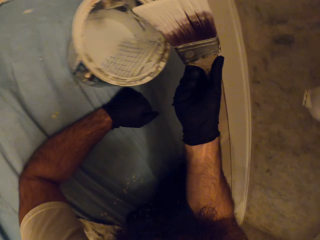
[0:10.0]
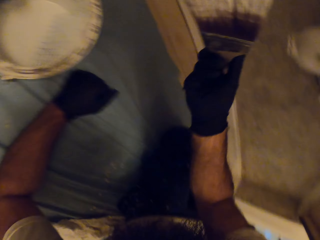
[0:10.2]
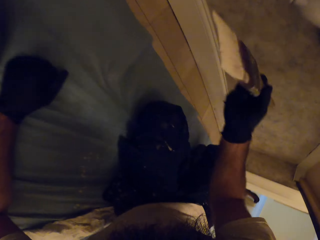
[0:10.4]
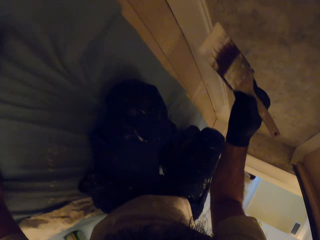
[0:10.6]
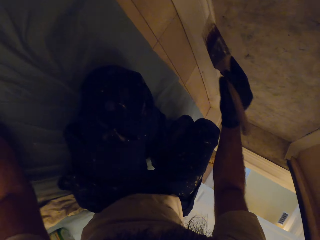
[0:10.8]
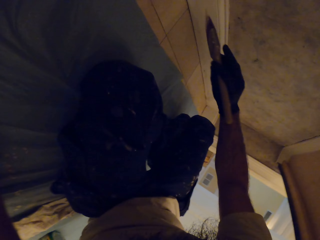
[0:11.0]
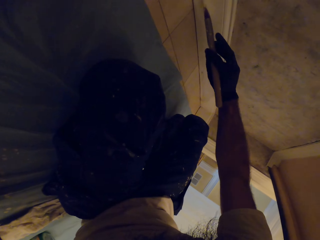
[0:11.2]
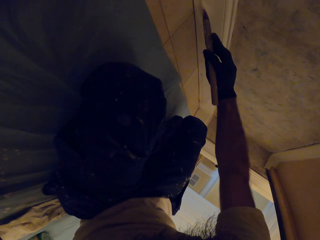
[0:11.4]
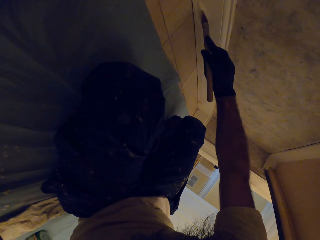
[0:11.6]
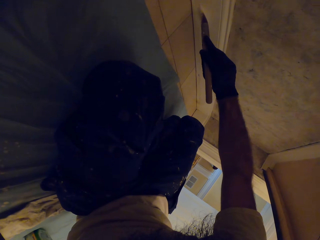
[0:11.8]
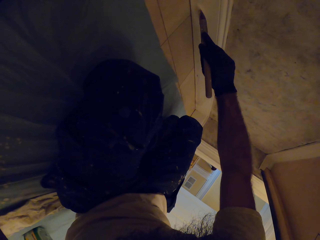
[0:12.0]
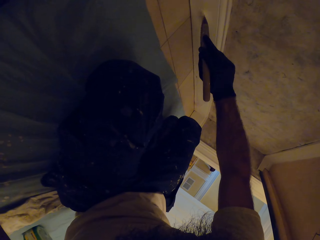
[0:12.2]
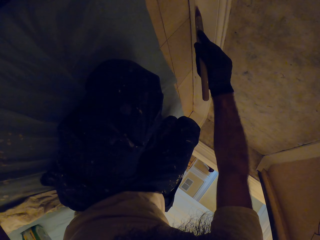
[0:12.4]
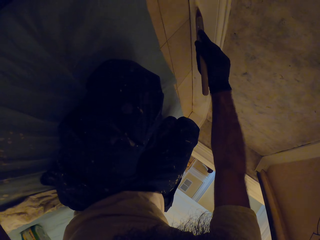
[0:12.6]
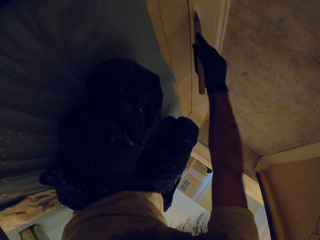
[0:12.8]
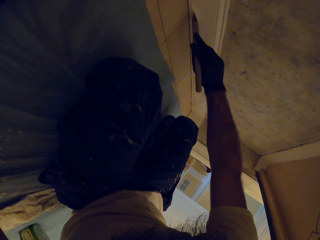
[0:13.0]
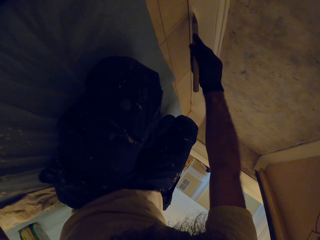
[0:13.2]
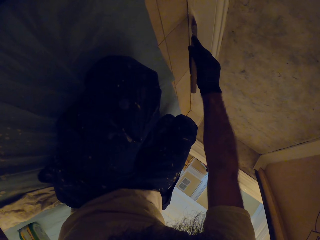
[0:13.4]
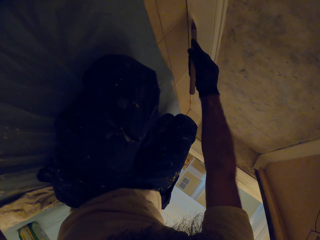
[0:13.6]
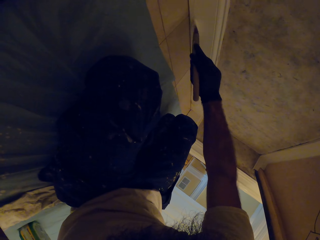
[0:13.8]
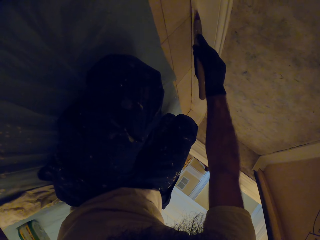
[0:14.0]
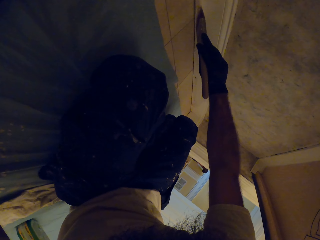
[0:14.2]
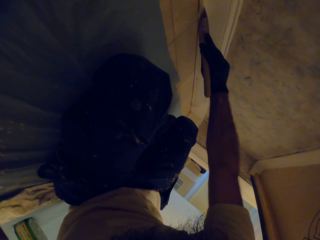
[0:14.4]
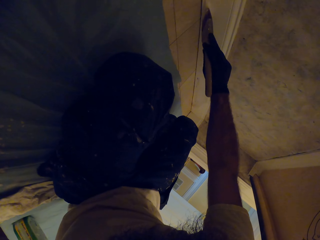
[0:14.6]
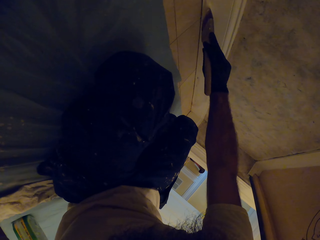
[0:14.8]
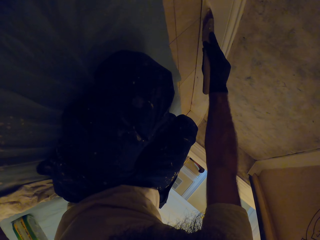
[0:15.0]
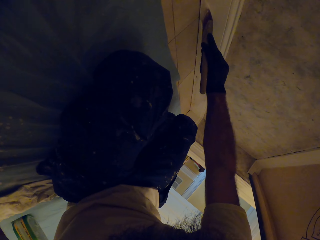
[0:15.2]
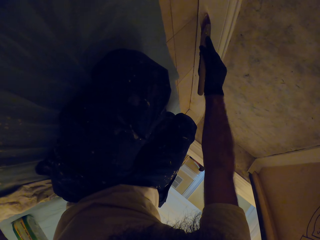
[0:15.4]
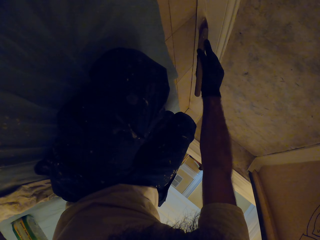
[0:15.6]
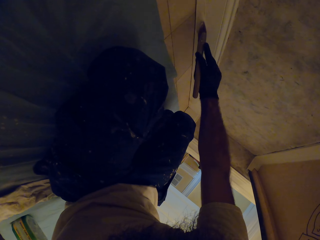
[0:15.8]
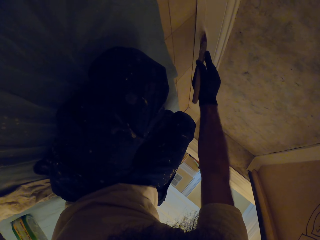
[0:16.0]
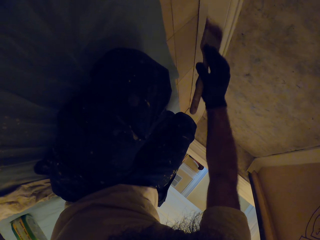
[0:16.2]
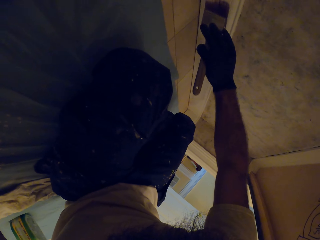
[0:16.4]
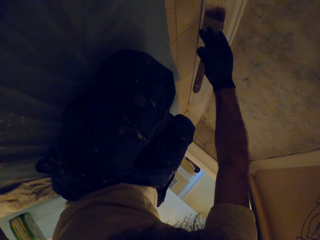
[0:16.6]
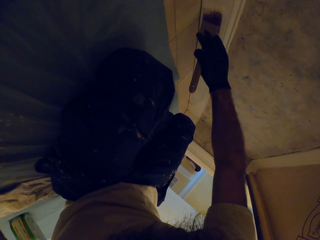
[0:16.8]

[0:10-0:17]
The camera wearer paints the wall with the paint brush in his right hand.

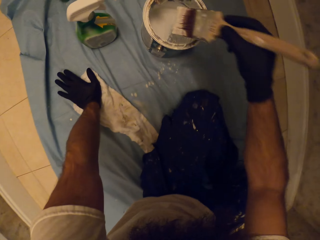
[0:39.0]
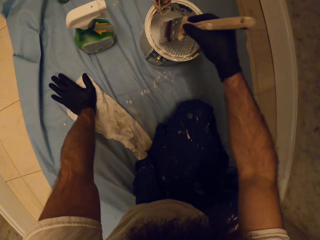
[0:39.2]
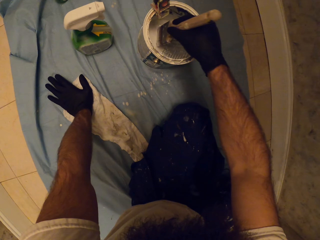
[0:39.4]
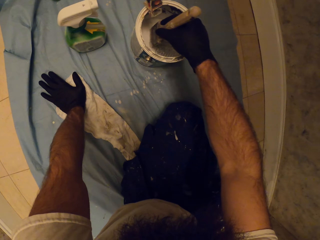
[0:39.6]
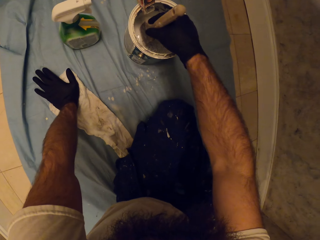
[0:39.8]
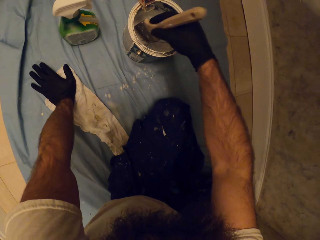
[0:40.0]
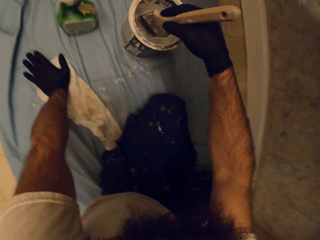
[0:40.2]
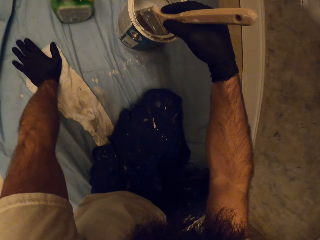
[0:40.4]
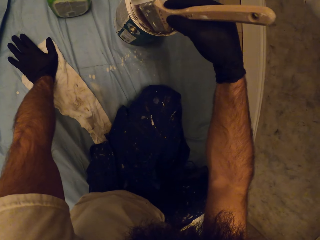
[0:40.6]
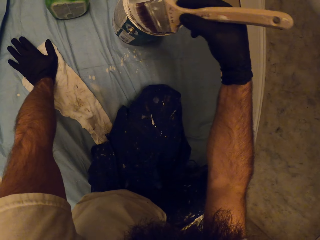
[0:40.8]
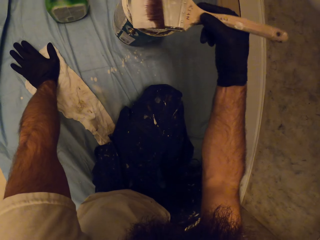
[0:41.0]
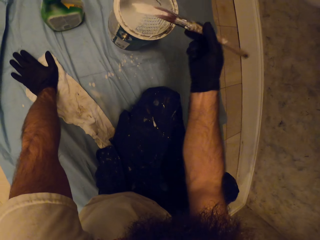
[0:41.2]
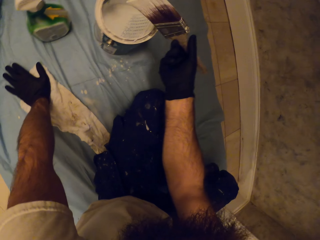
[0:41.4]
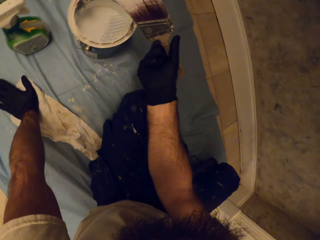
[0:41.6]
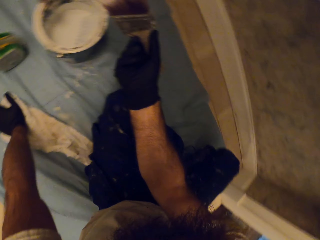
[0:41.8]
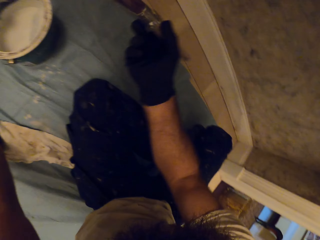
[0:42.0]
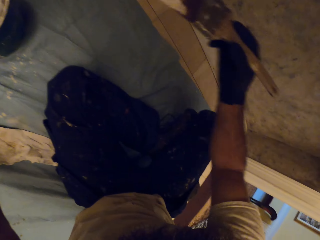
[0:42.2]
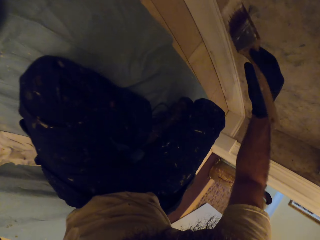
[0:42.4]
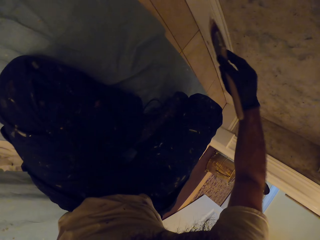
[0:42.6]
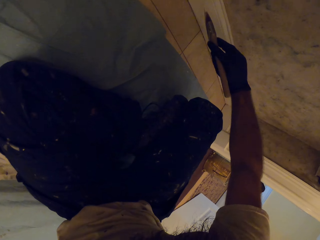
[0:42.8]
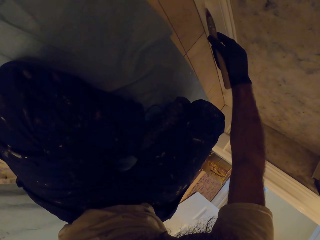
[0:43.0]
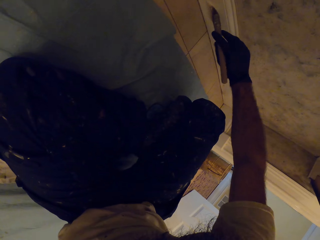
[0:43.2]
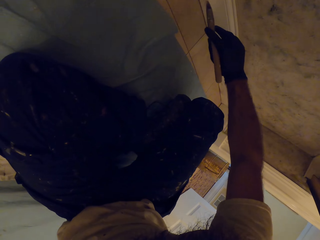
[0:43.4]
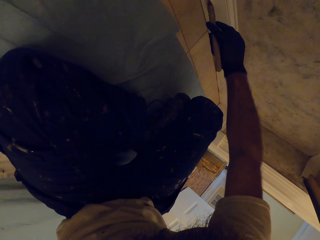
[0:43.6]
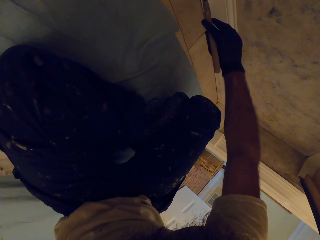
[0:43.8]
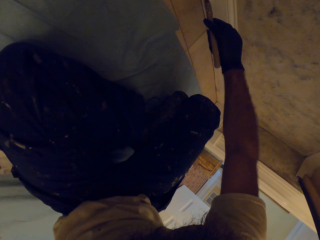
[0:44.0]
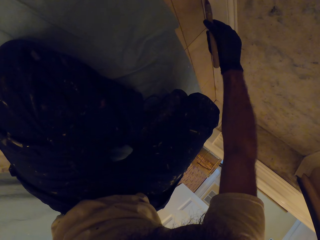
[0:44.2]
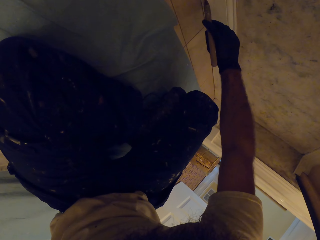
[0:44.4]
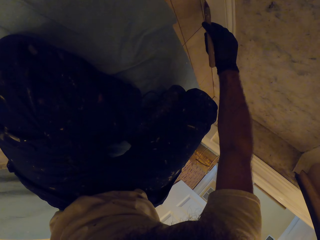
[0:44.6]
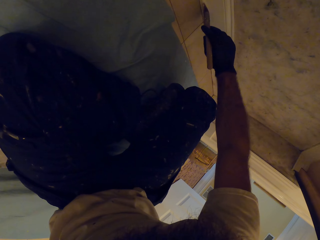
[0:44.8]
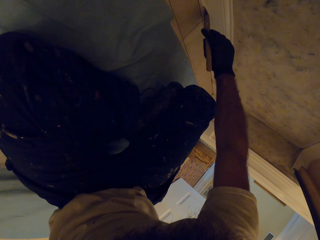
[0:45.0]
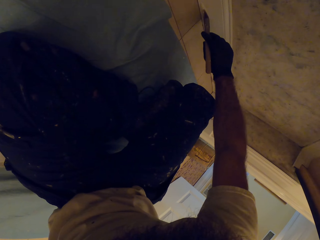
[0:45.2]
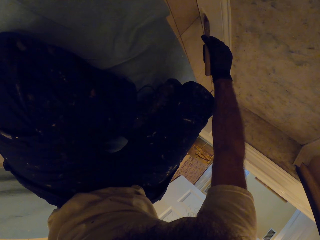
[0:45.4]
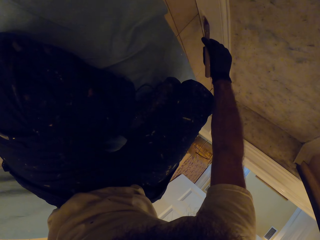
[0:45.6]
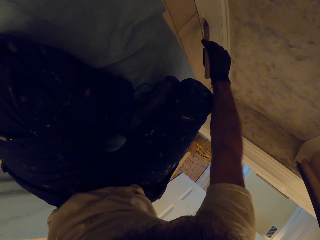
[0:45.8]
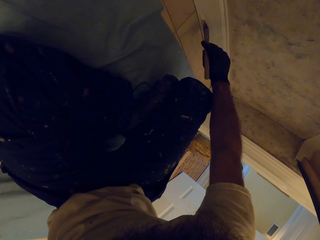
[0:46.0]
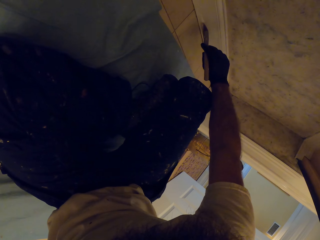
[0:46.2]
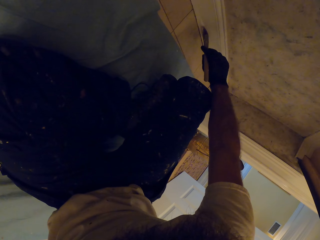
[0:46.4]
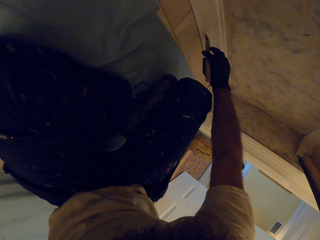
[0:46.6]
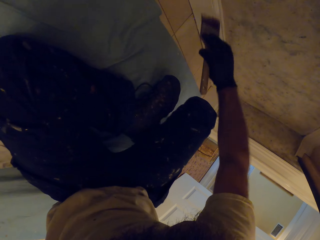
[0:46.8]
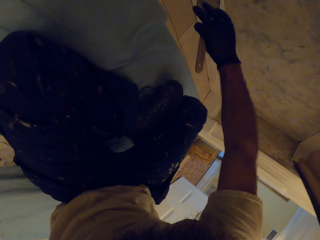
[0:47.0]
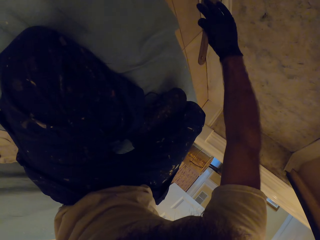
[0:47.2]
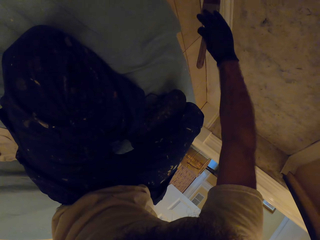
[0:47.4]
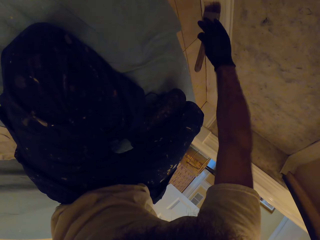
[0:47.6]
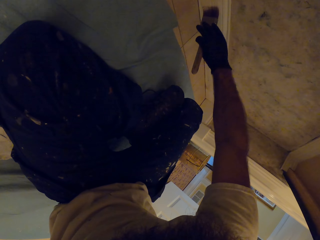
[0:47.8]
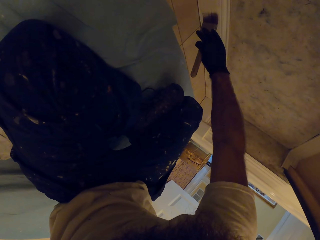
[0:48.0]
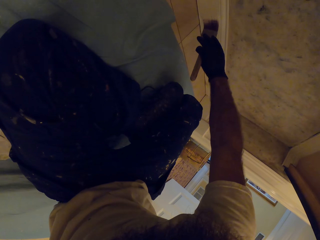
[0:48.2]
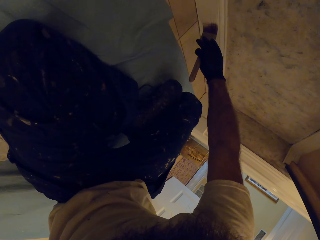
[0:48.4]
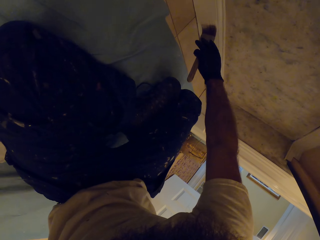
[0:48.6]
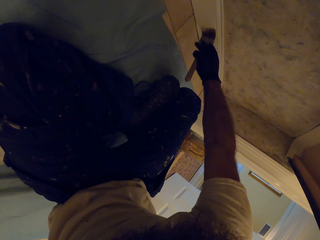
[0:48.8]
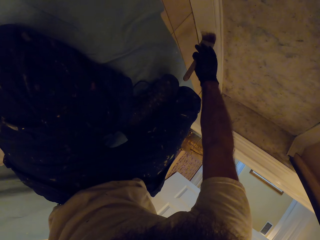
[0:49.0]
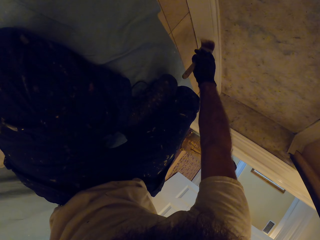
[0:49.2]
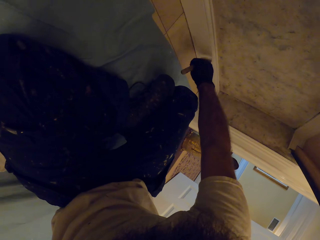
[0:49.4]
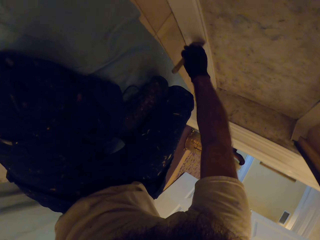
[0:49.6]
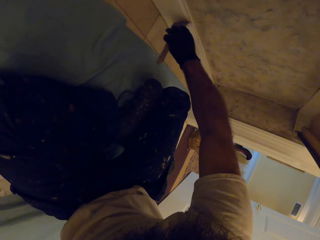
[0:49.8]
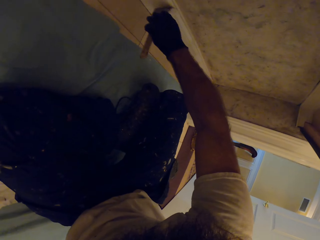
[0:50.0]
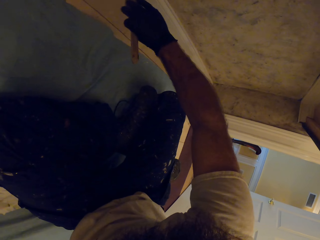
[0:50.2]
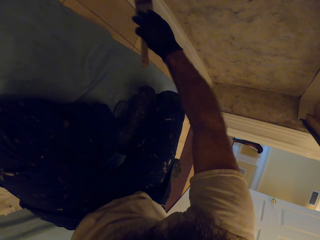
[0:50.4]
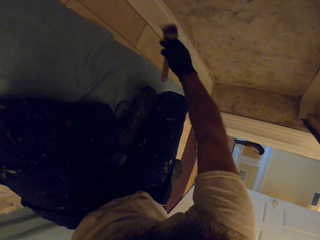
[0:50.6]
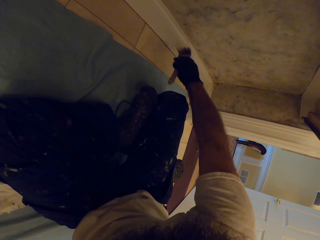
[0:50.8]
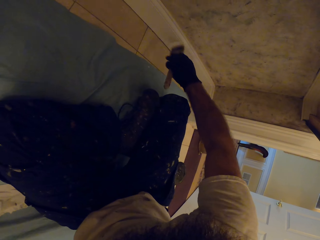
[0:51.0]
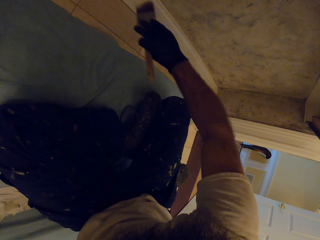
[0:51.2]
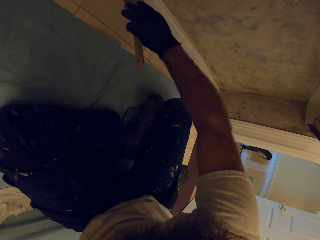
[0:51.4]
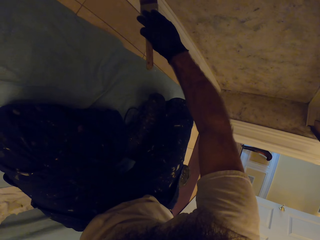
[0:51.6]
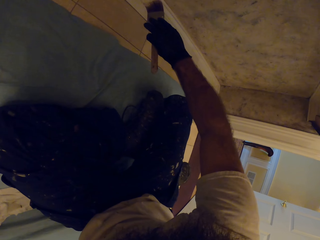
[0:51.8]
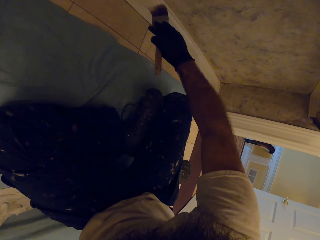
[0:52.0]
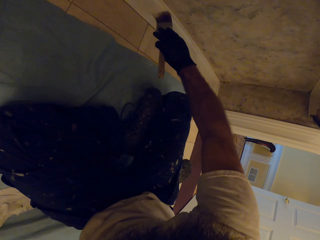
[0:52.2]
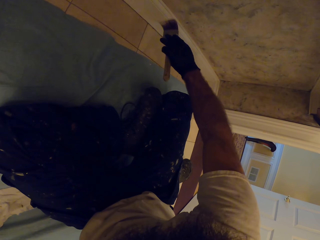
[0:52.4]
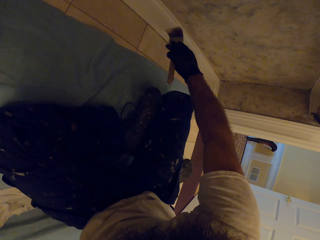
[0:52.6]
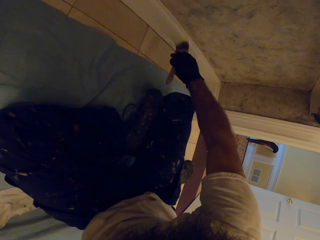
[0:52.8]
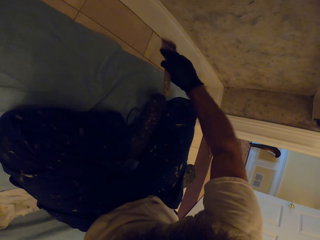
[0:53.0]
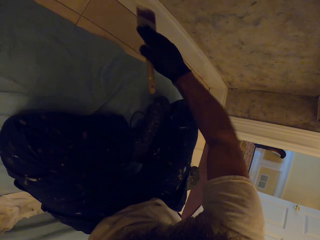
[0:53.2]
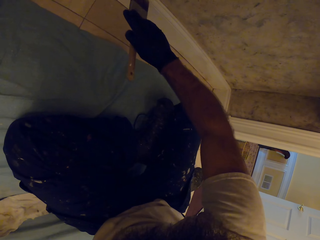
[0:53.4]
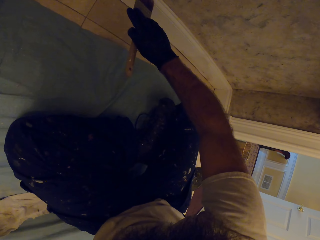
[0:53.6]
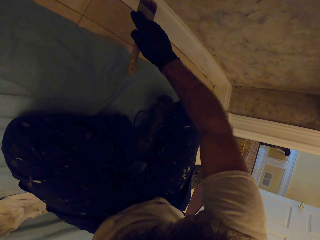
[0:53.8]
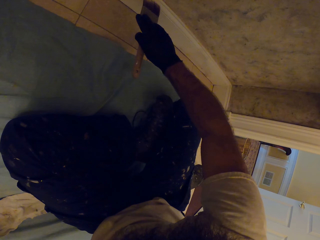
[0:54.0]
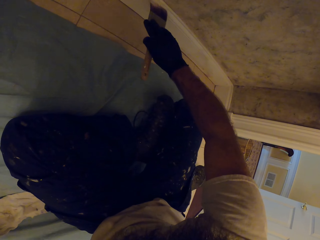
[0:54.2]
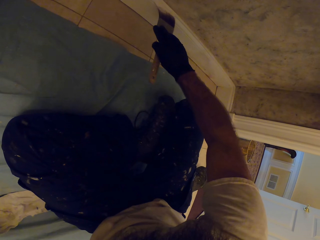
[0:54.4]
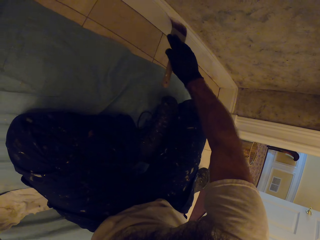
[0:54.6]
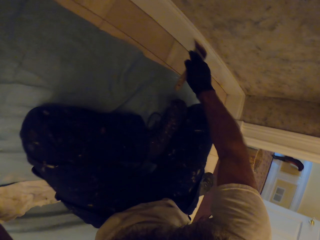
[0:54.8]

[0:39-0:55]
The camera wearer dips the paint brush in the paint can on the floor with his right hand. He wipes the paint brush on the paint can on the floor with his right hand. He paints the wall with the paint brush in his right hand.
